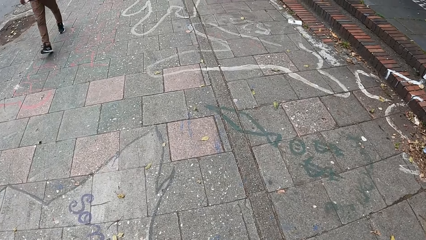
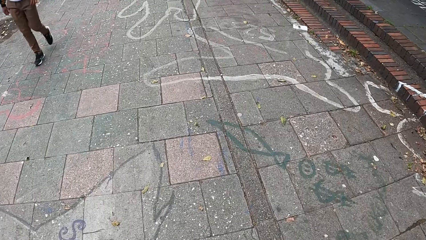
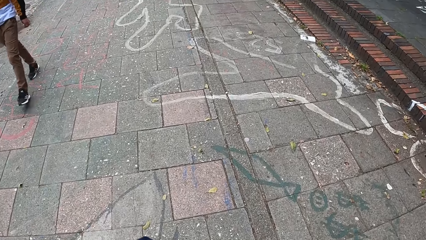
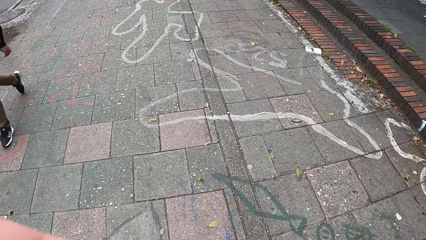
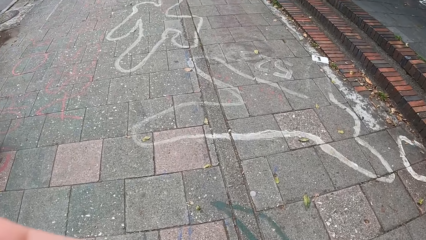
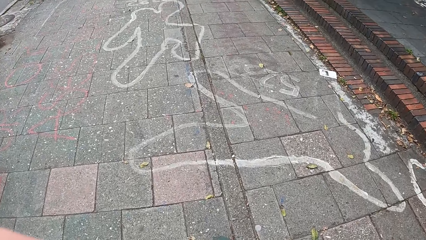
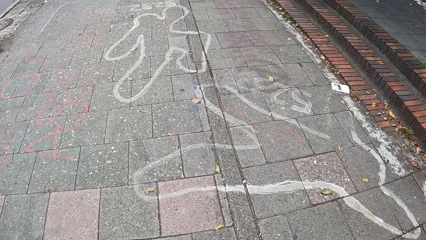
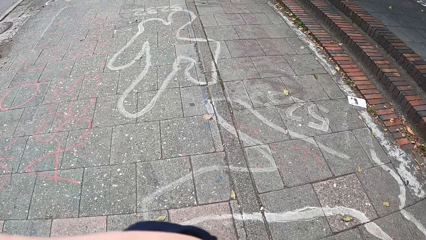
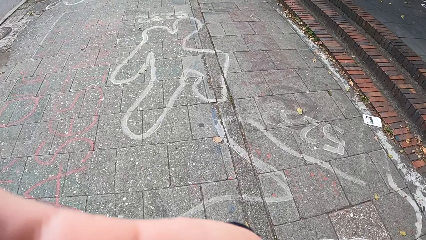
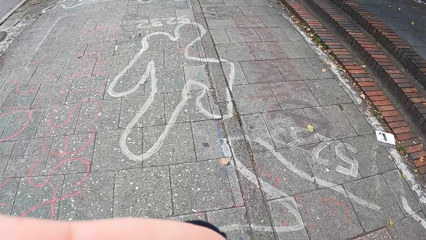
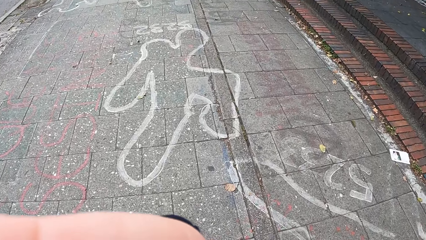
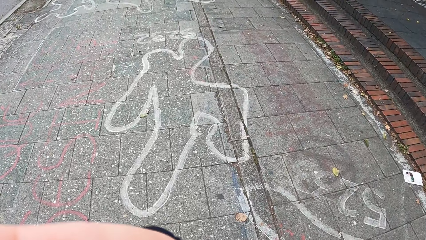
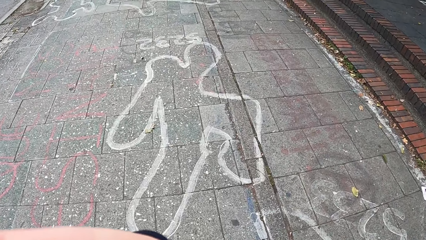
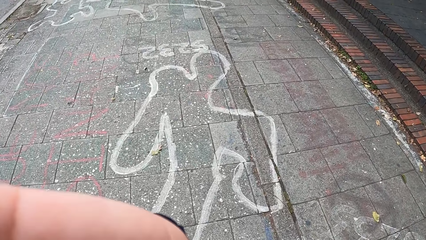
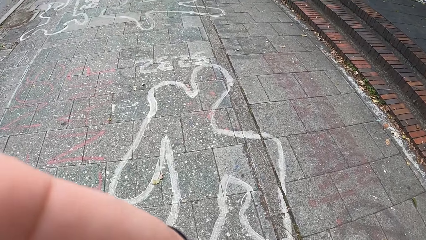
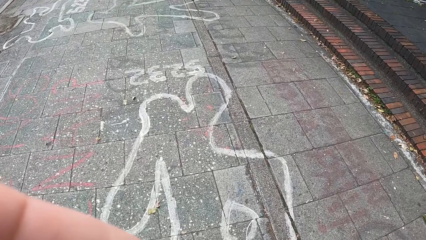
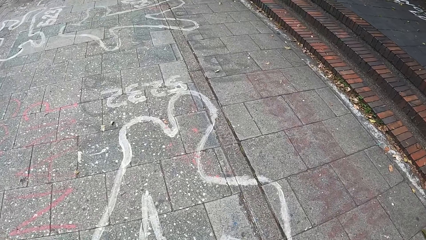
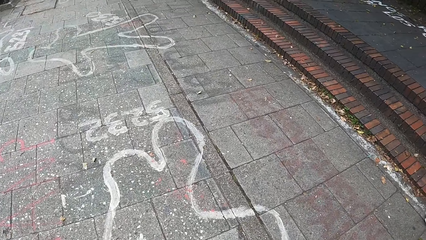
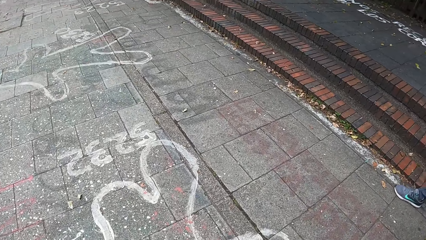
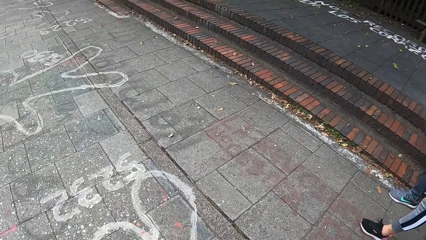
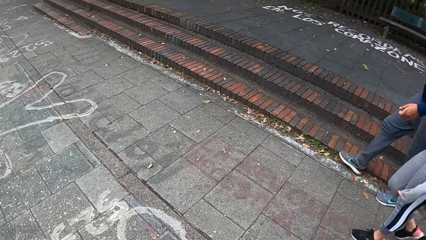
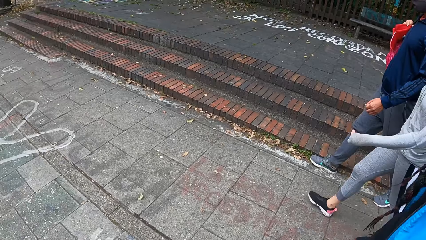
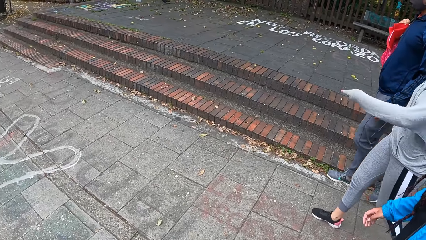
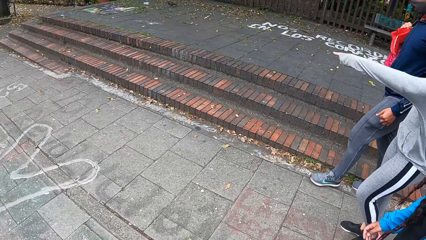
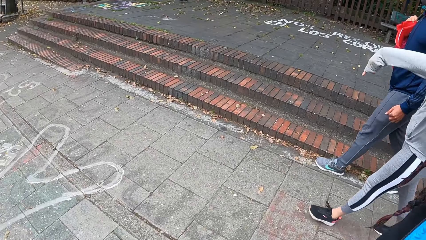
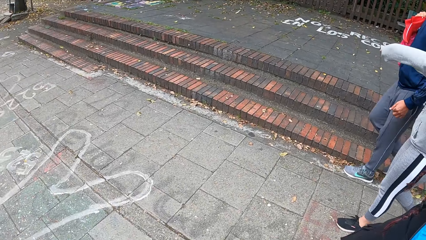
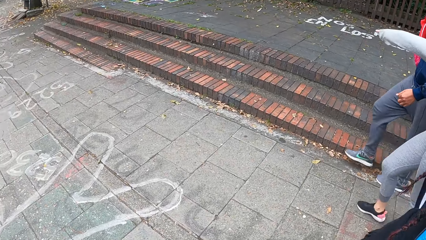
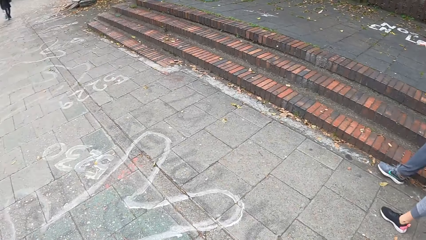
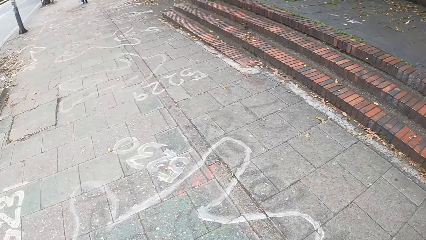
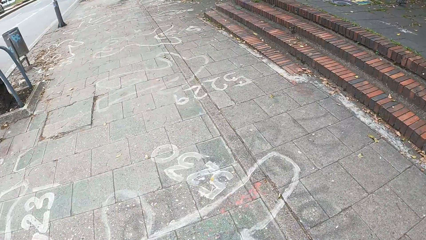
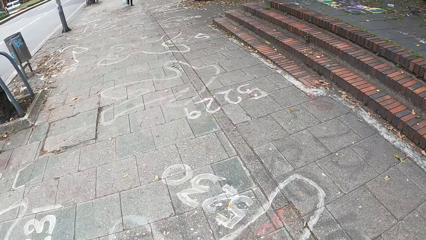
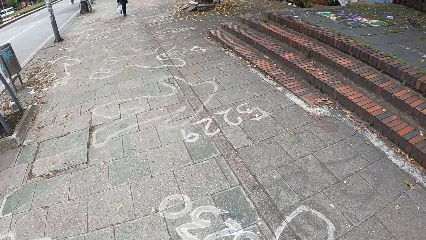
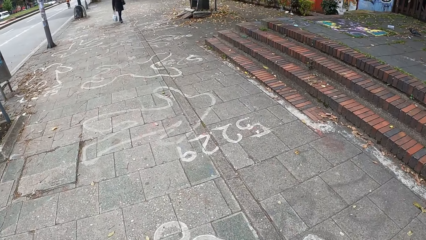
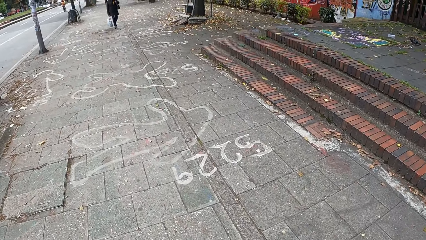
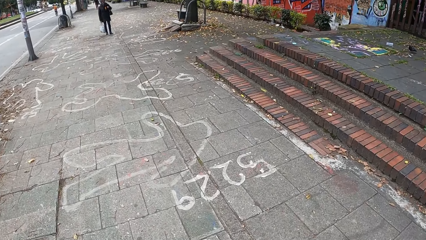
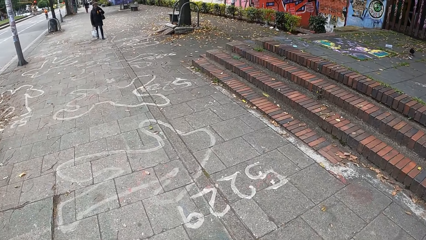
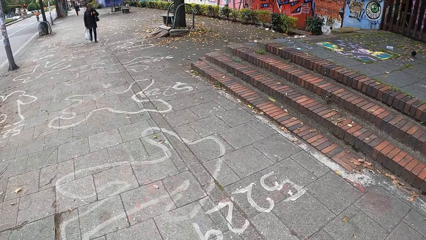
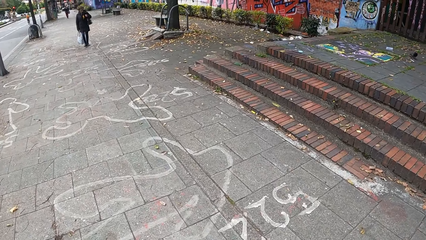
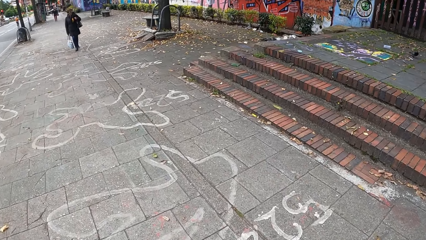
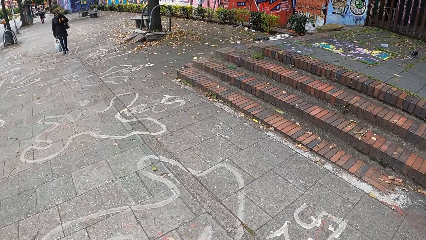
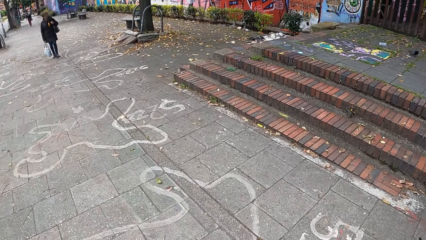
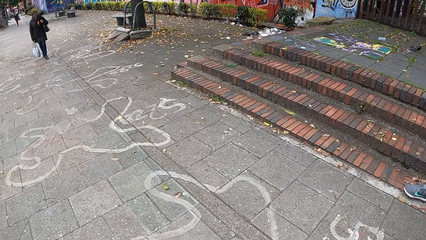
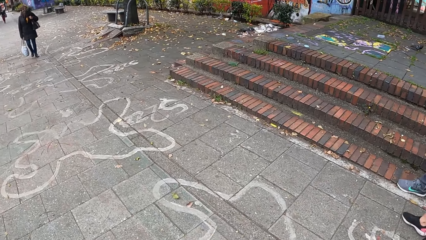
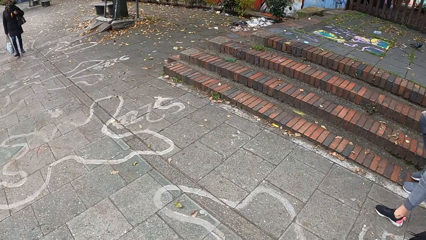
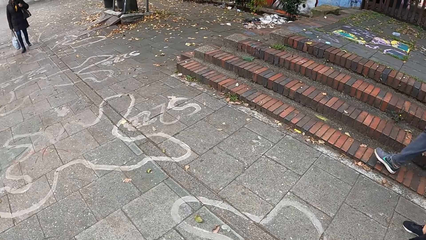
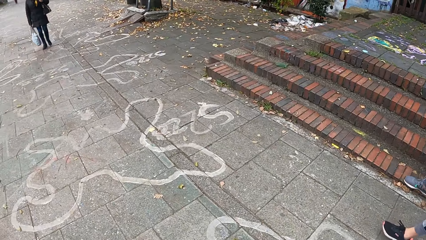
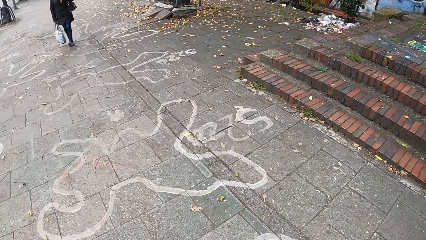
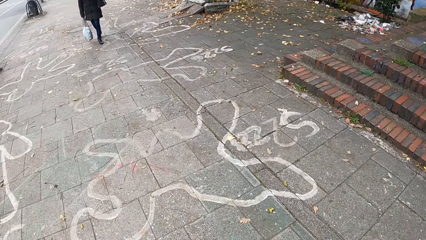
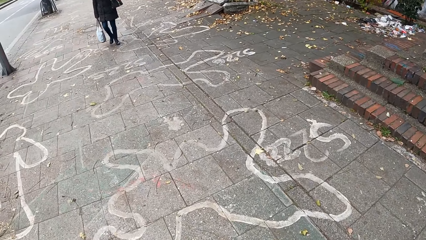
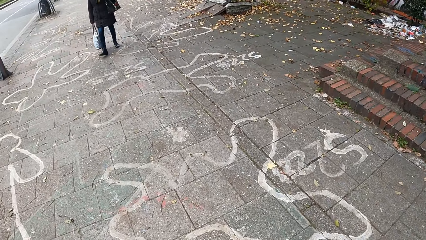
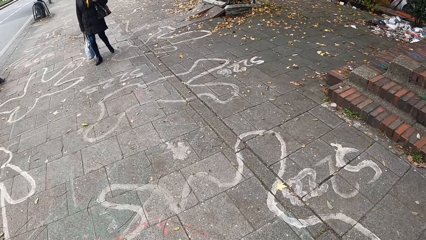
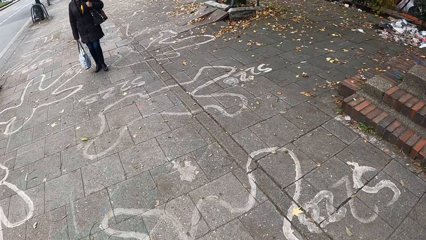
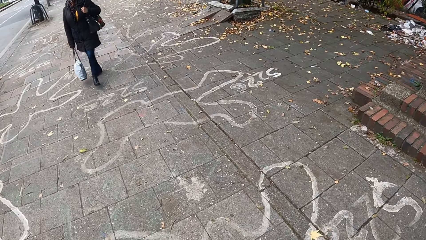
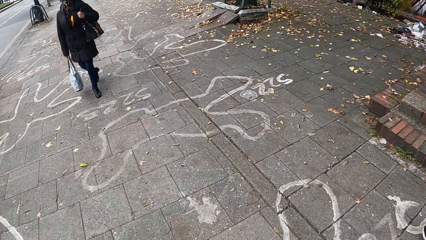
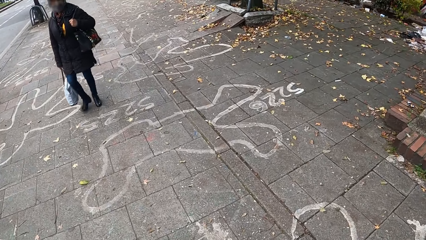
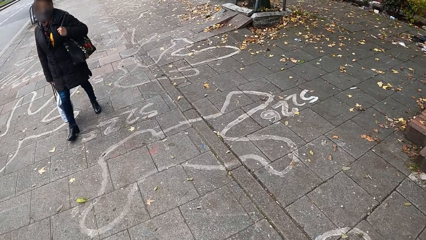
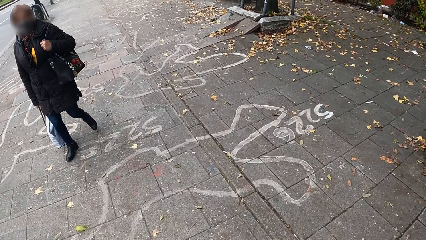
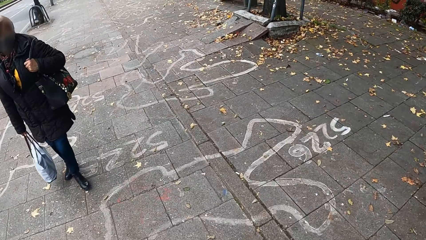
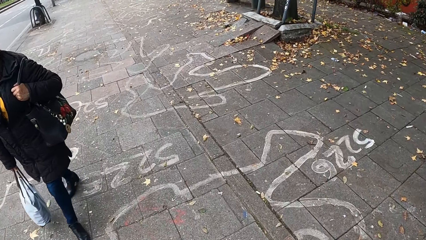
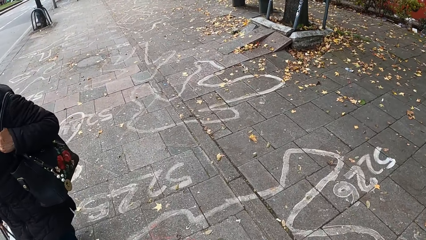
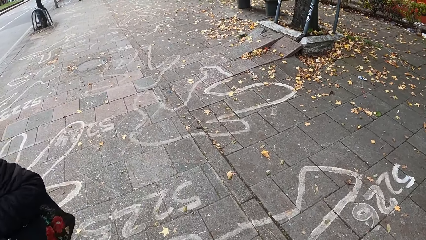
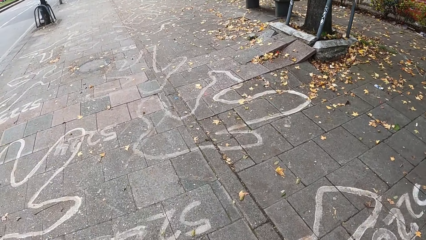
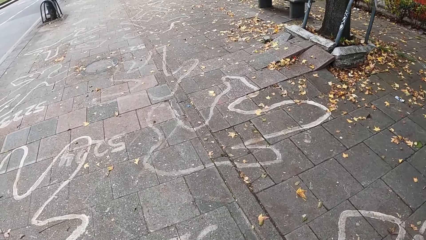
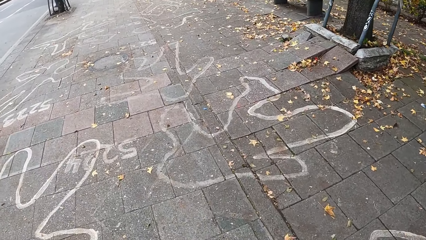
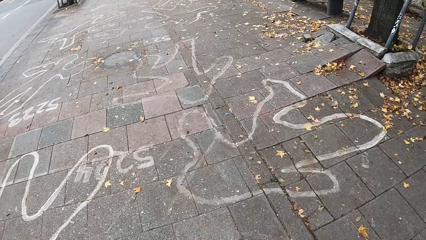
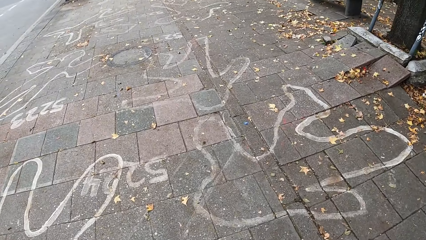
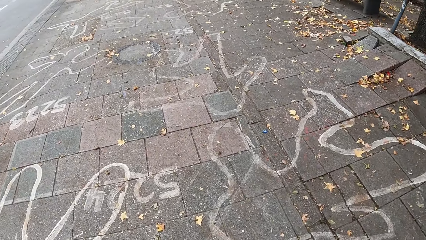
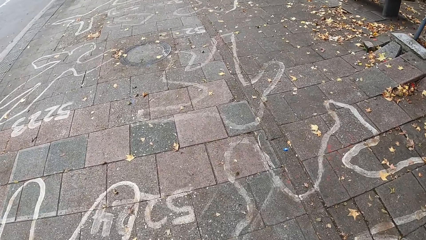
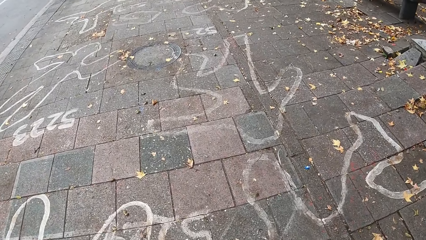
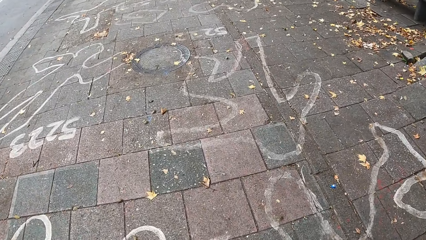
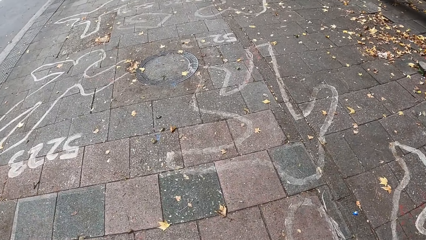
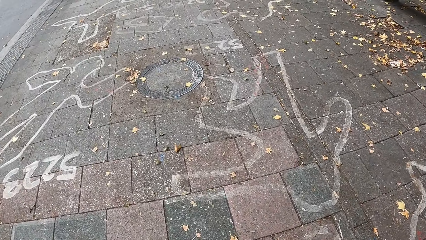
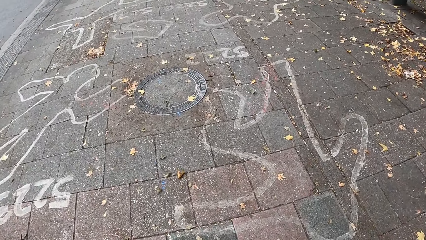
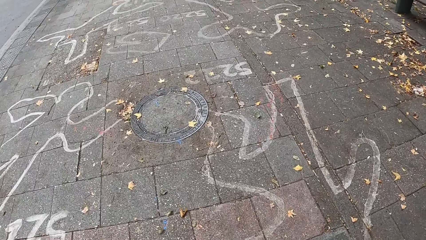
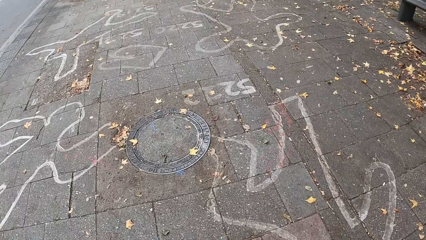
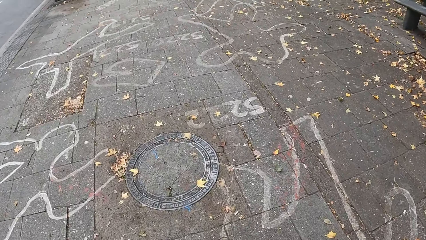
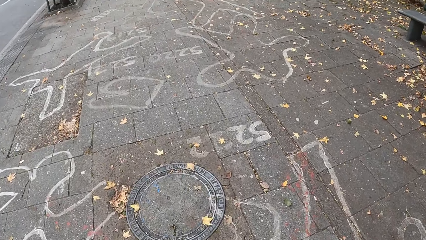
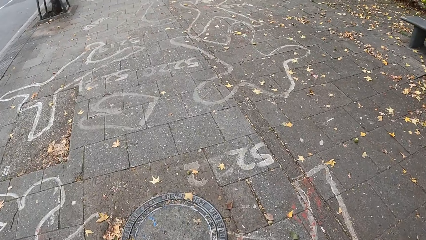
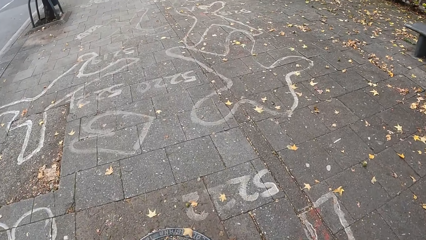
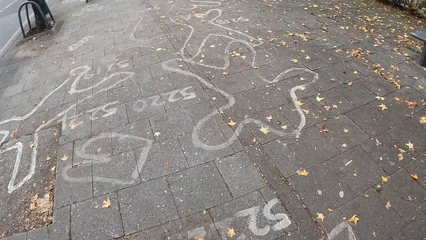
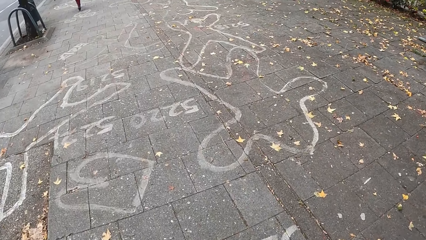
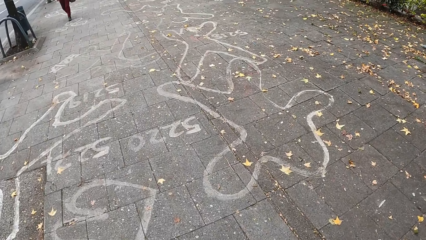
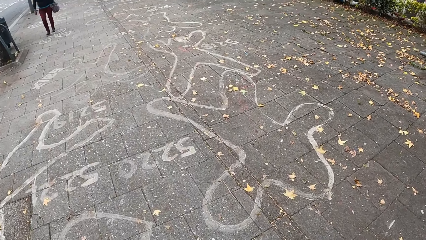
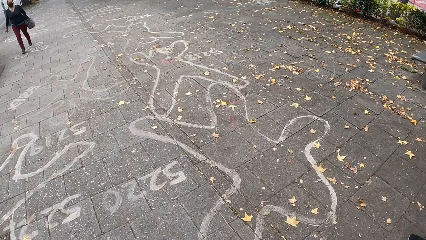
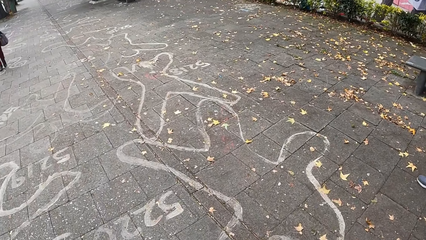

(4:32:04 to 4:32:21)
The camera wearer lifts the right hand. A boy walks past the camera wearer. The camera wearer touches her face with her left hand. She lifts the right hand repeatedly. She looks at the right. She looks forward. She looks at the right. She looks forward. A woman walks past the camera wearer. The camera wearer looks at the ground.
